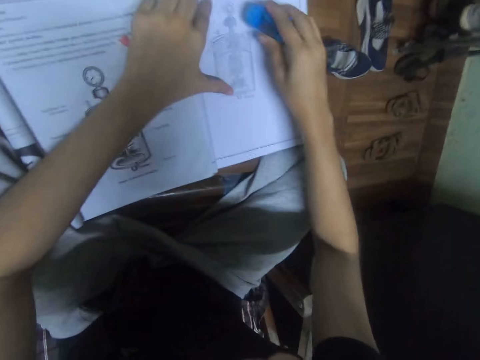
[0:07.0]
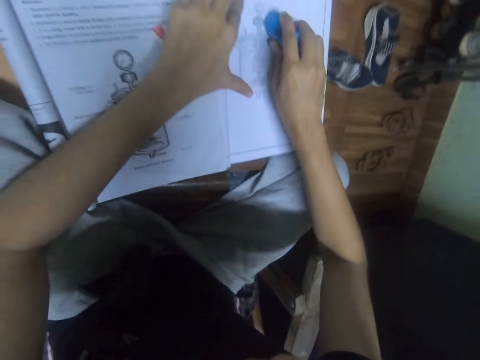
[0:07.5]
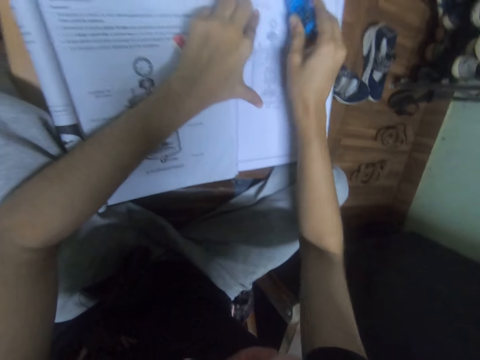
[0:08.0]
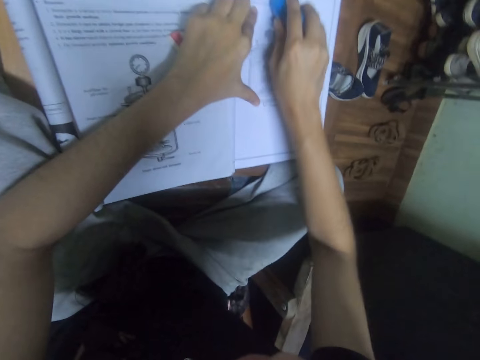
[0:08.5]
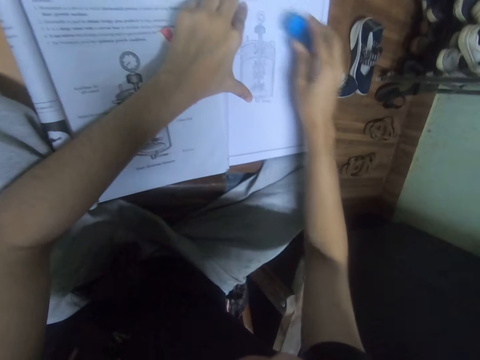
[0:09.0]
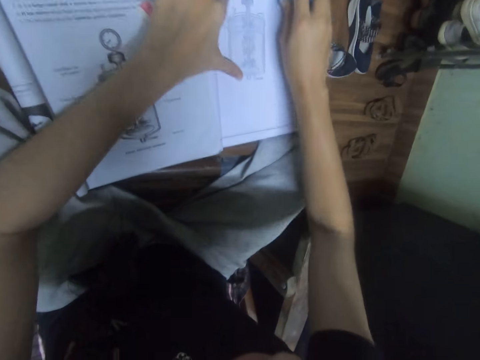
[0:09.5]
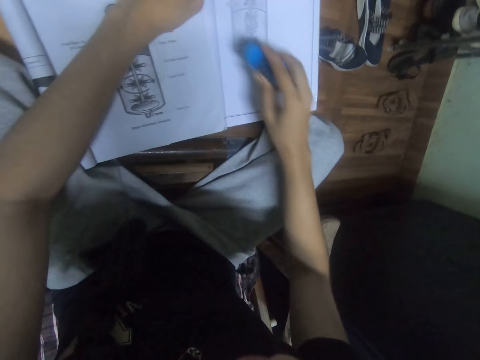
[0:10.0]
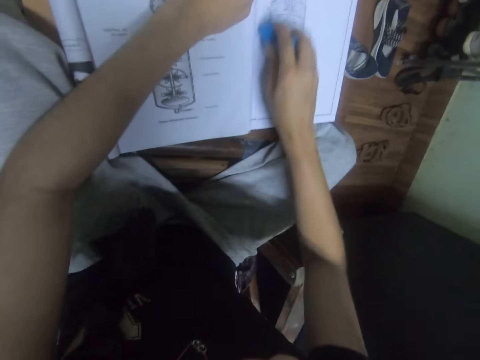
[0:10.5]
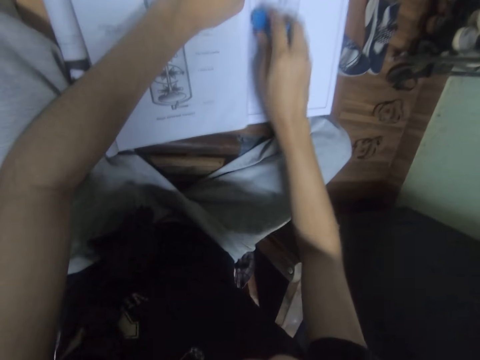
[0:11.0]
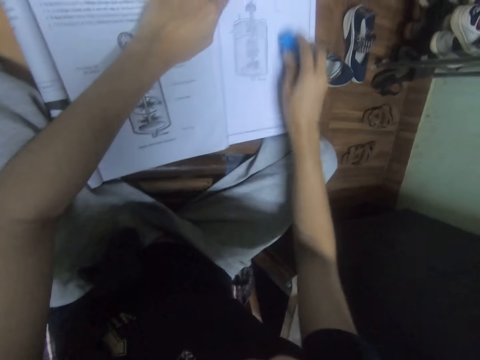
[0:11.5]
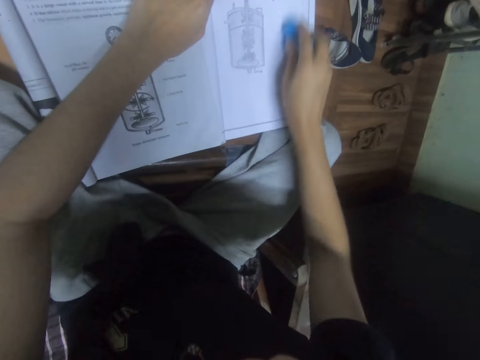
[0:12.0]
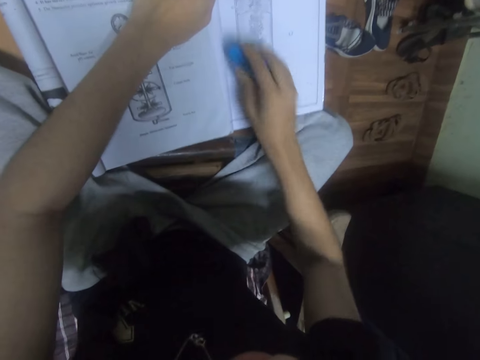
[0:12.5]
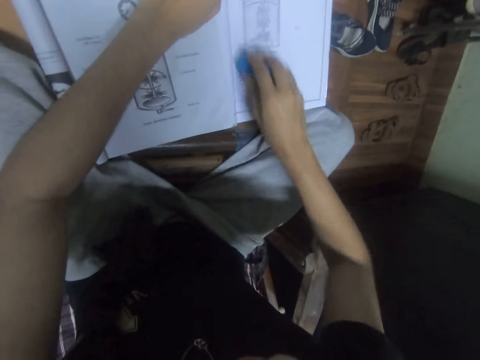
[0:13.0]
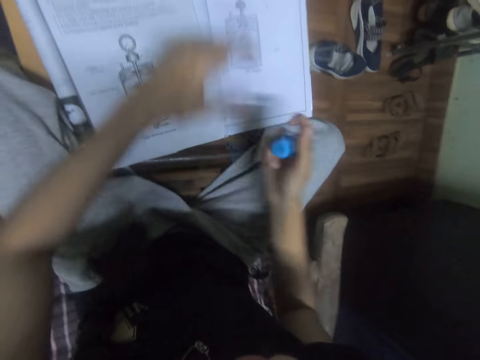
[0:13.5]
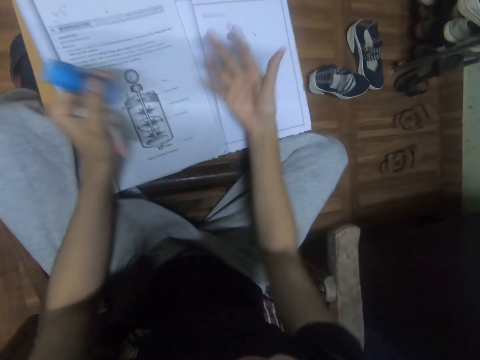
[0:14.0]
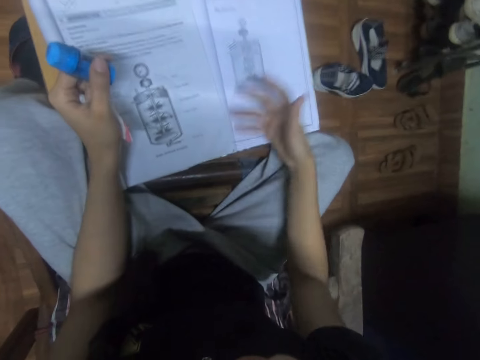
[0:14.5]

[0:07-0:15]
The camera wearer places his left hand on the textbook on the table. He erases the drawing book with the sharpener's eraser in his right hand. He picks the eraser from the table. He passes the sharpener to his left hand and cleans the drawing book with his right hand.

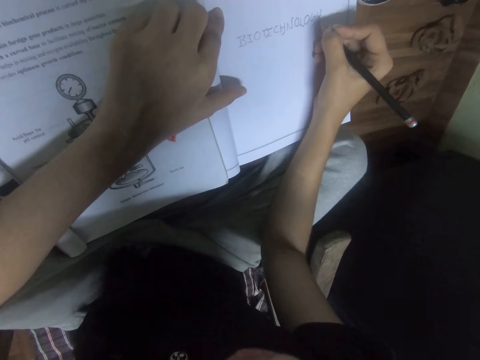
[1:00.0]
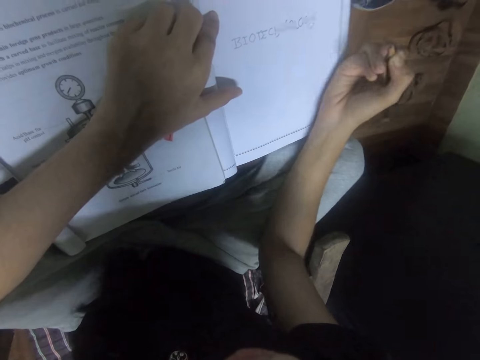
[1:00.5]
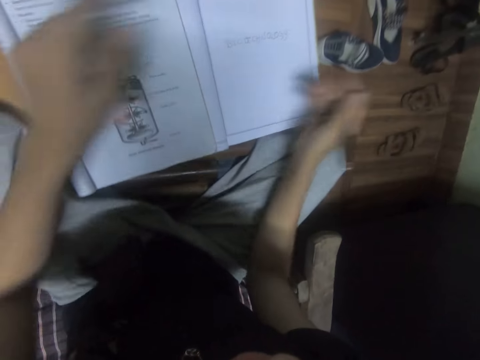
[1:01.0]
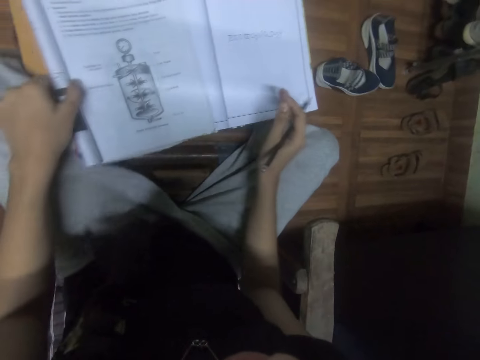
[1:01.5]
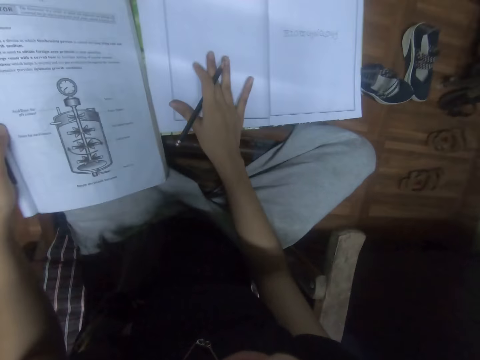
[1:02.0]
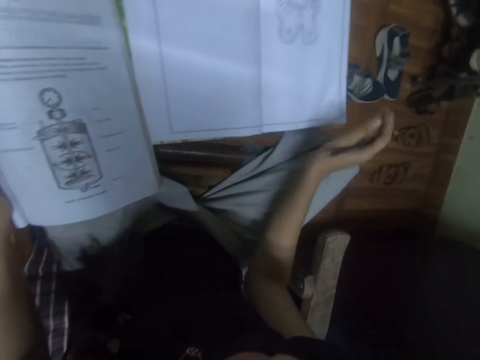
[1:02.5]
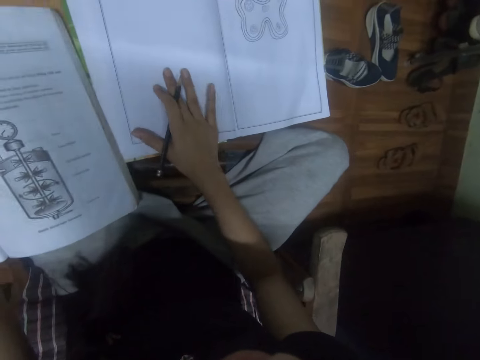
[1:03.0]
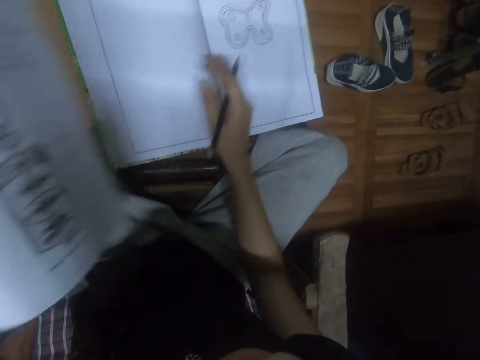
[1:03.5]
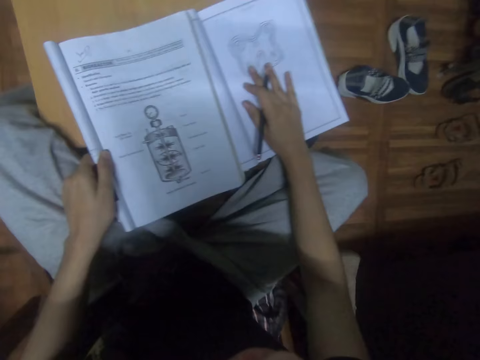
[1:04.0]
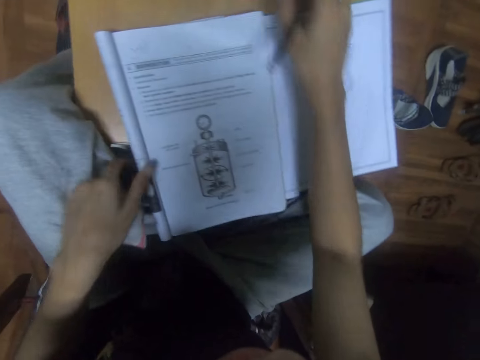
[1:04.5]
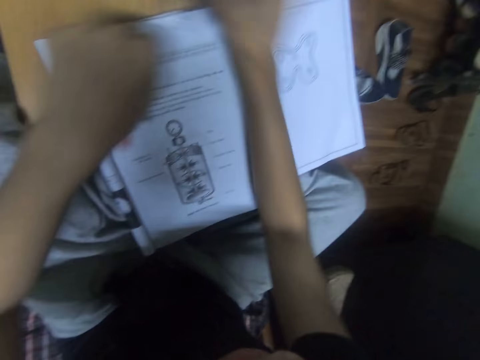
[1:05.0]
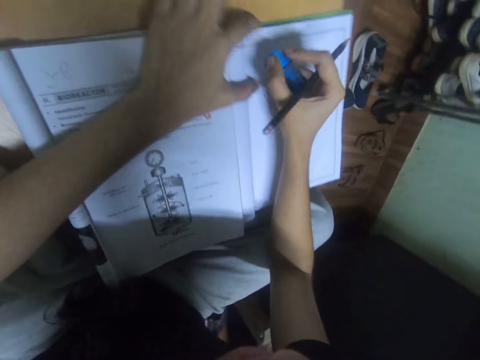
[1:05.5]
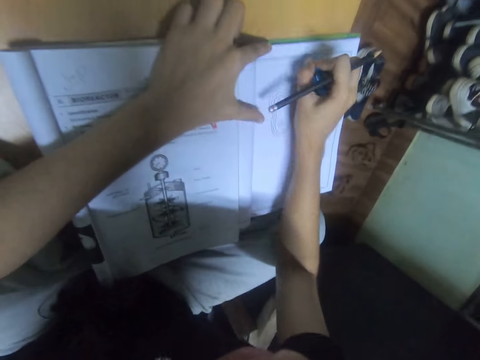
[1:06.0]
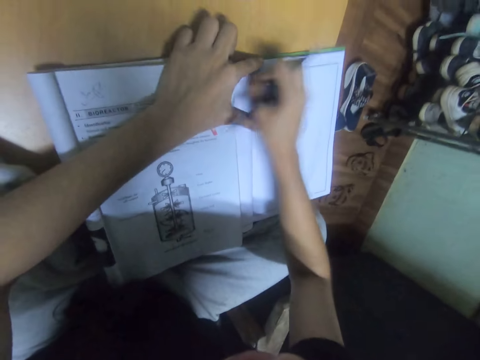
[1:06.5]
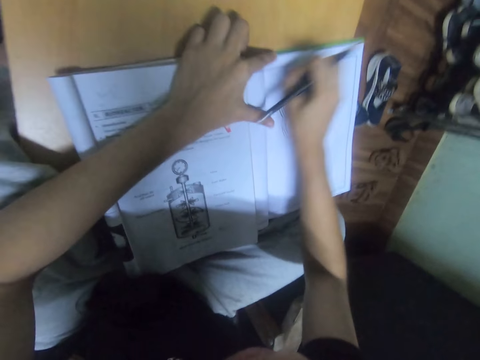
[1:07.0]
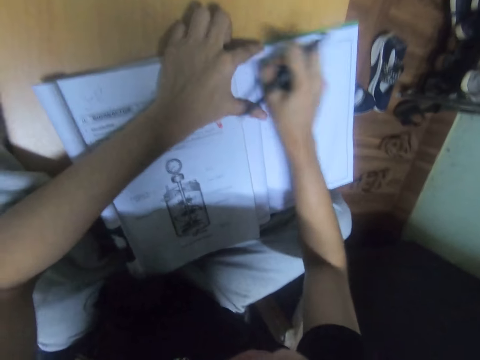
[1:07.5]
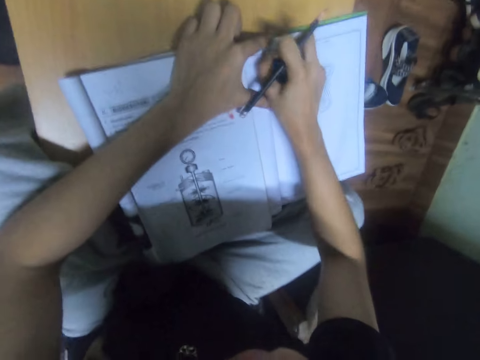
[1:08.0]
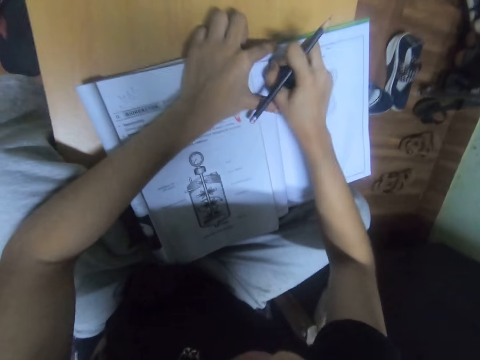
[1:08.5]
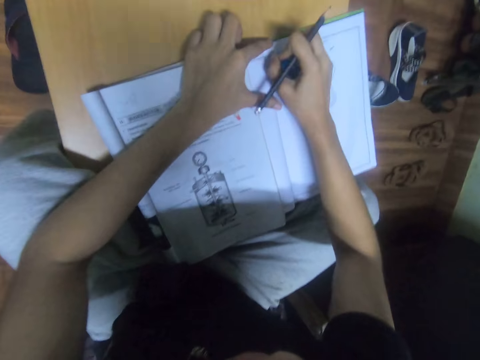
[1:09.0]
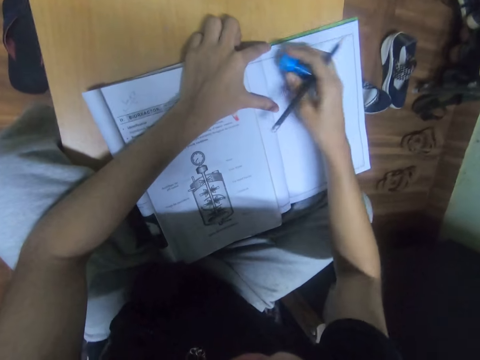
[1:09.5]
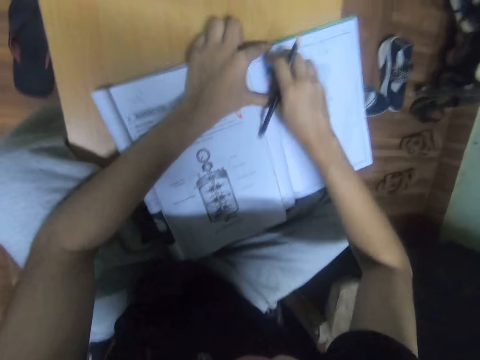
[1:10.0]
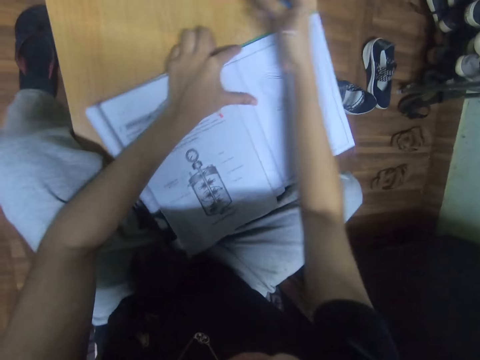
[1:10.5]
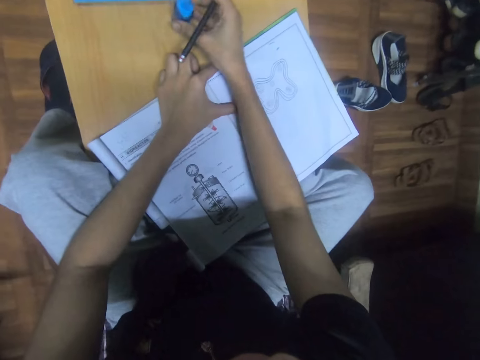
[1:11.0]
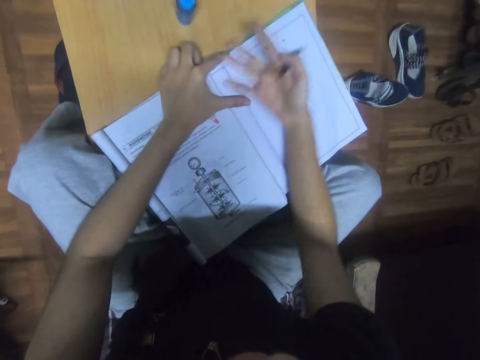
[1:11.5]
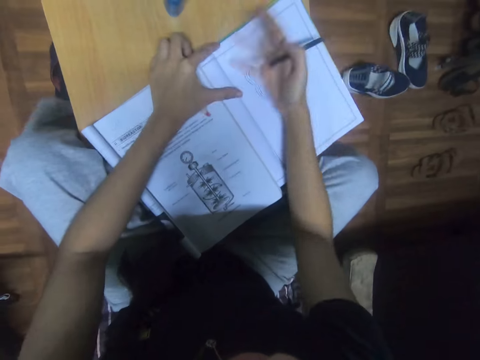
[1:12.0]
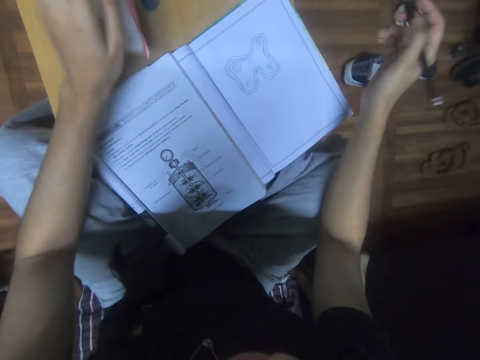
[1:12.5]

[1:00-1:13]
The camera wearer raises the textbook from the table with his left hand. He flips the drawing book on the table with his right hand. He moves the book on the table and opens the pages of the book. He places the textbook on the table with his left hand. He adjusts the drawing book on the table with his right hand. He picks the sharpener from the table with his right hand. He places his left hand on the drawing book on the table. He erases the drawing book with the sharpener's eraser in his right hand. He drops the sharpener on the table with his right hand. He cleans the drawing book with his right hand.

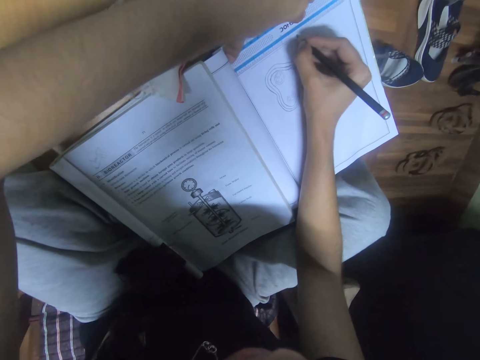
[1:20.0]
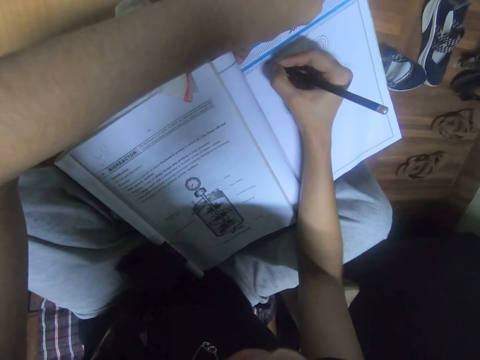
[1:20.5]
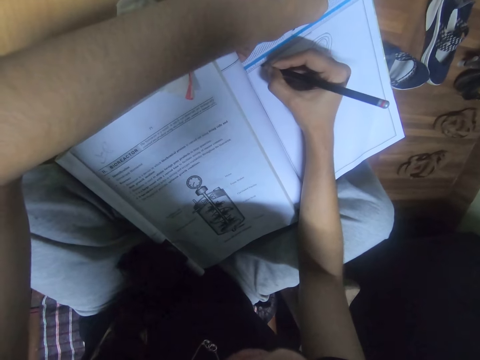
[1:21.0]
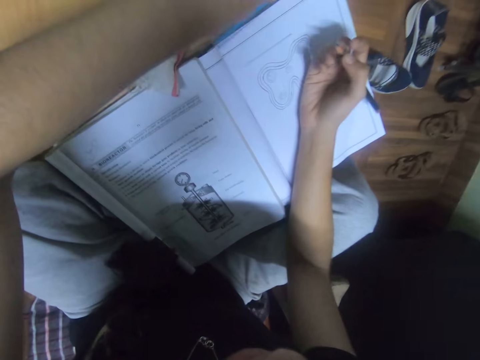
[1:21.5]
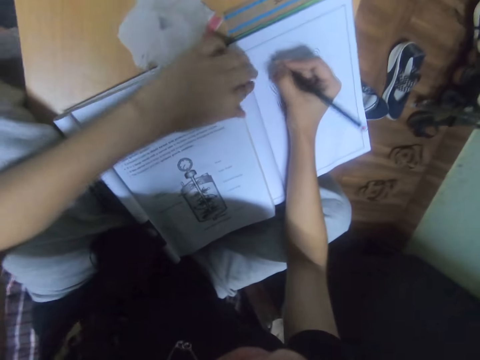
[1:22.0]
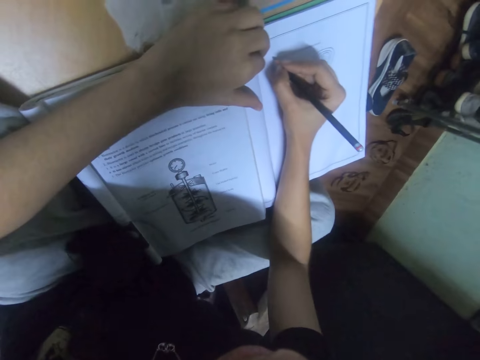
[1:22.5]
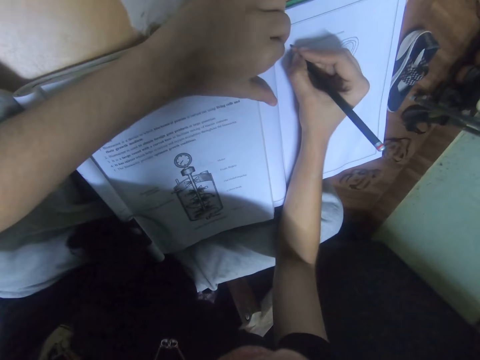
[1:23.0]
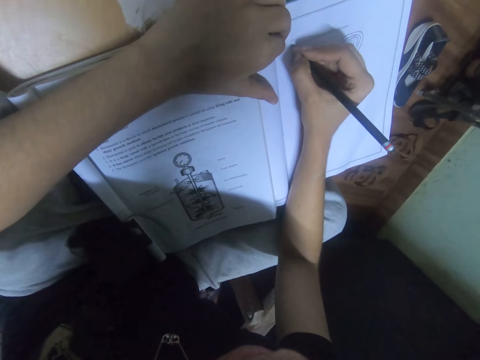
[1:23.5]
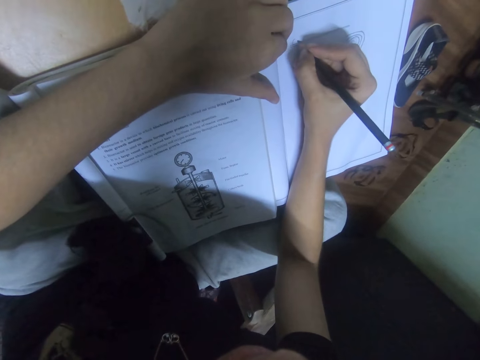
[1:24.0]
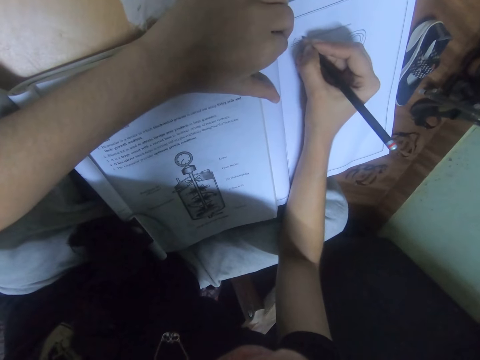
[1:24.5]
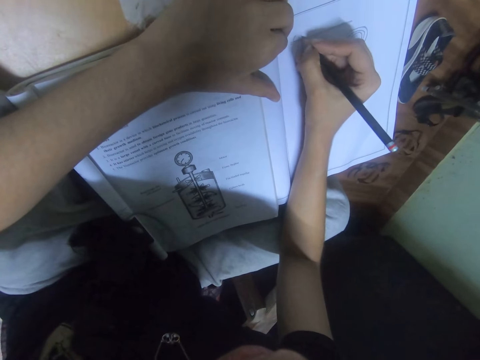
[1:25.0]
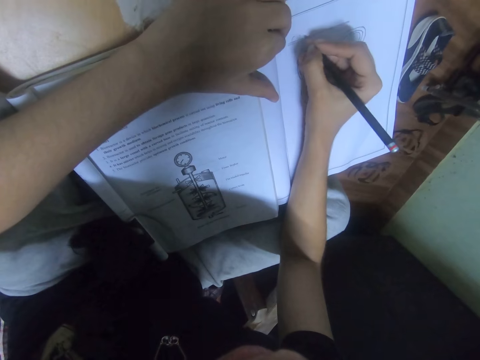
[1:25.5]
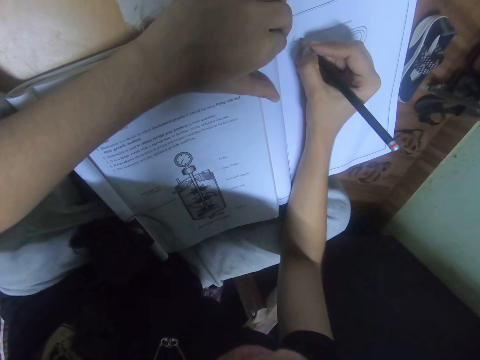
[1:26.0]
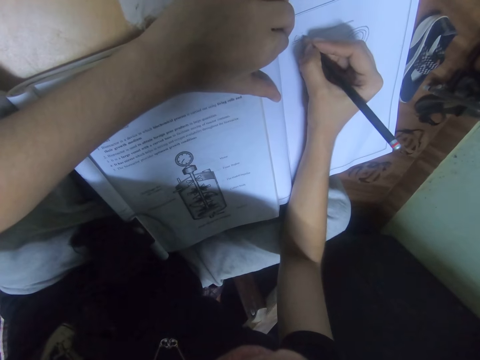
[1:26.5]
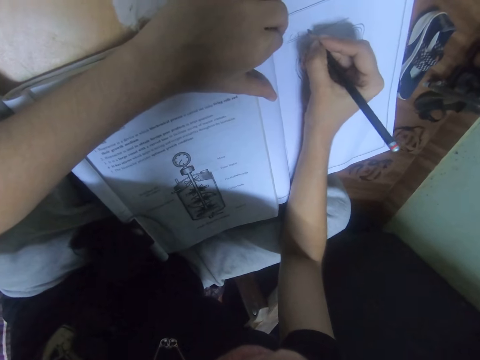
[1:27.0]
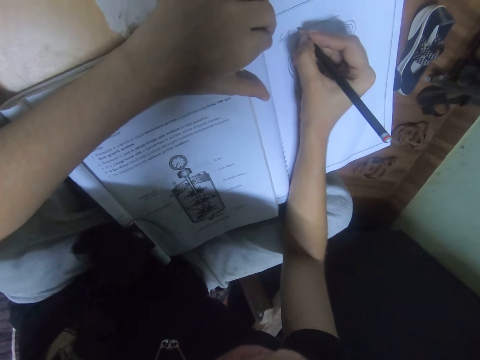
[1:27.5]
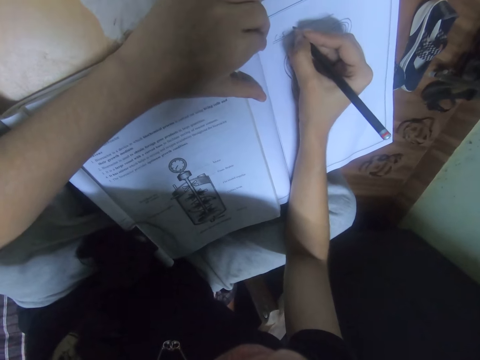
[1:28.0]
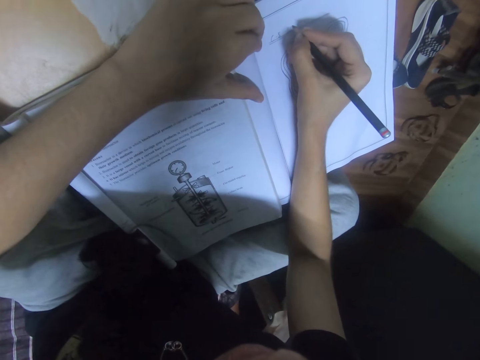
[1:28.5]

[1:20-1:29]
The camera wearer moves the ruler from the book to the table with his left hand. He places his left hand on the drawing book on the table. He writes in the drawing book with the pencil in his right hand.
